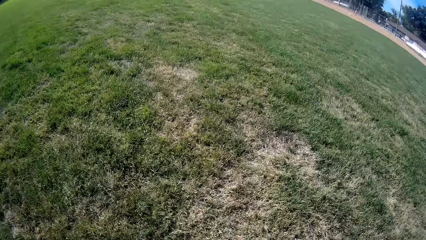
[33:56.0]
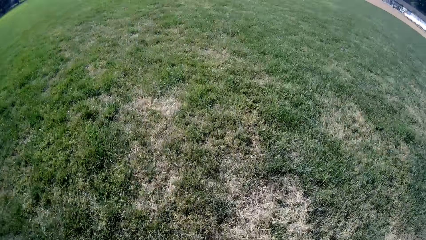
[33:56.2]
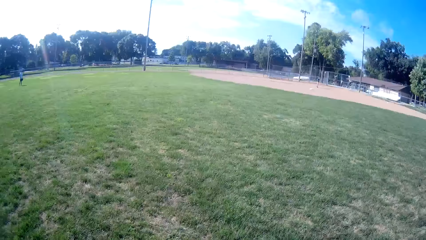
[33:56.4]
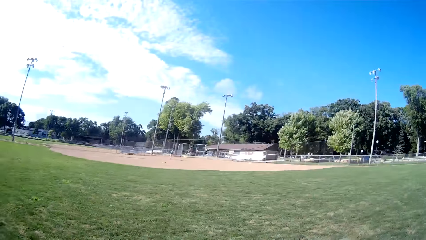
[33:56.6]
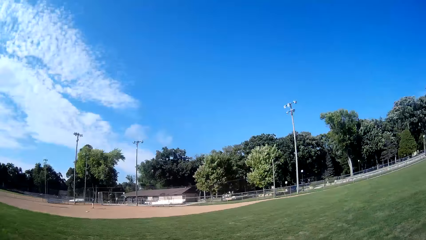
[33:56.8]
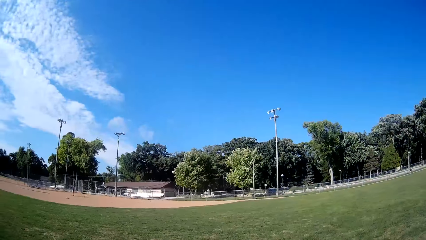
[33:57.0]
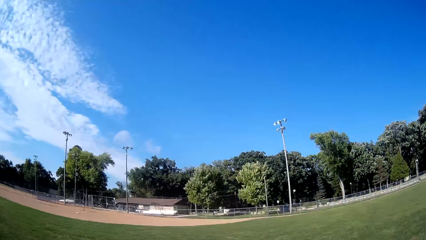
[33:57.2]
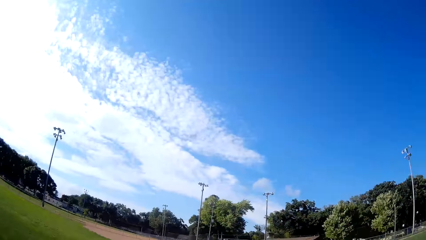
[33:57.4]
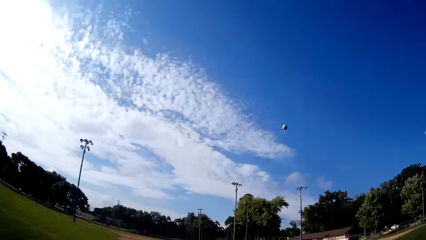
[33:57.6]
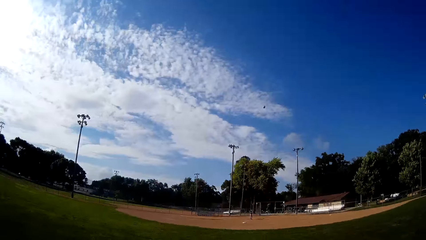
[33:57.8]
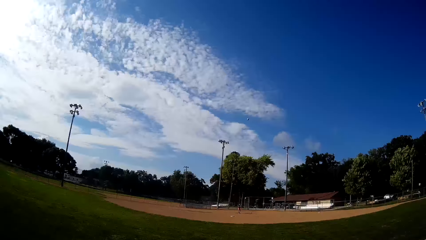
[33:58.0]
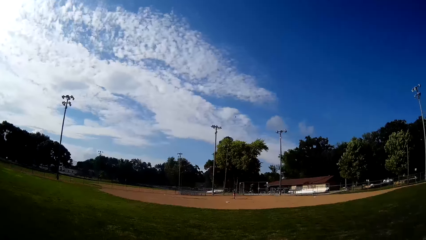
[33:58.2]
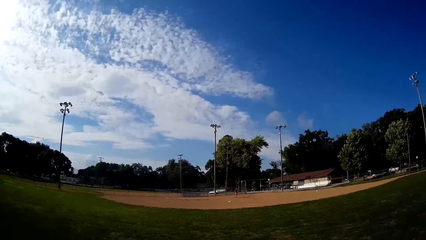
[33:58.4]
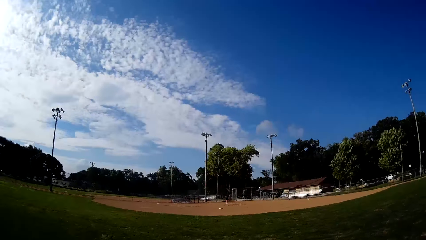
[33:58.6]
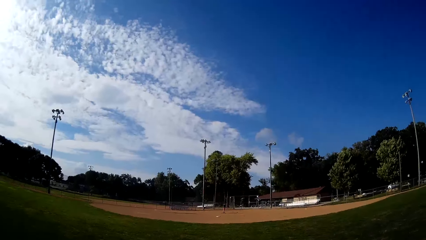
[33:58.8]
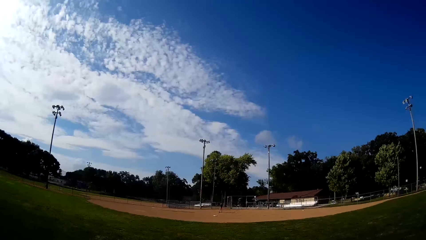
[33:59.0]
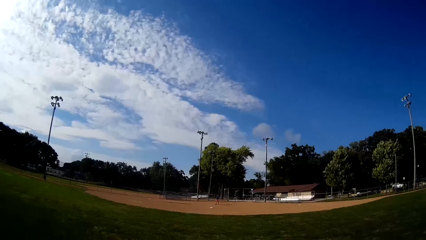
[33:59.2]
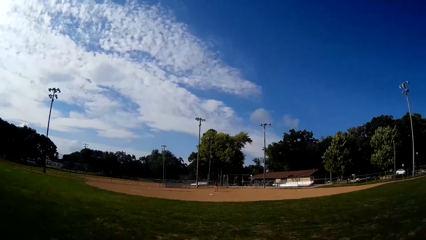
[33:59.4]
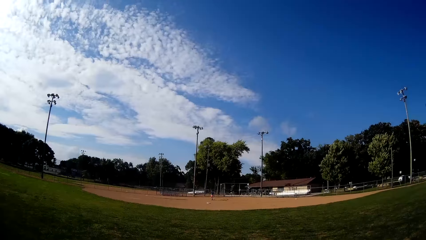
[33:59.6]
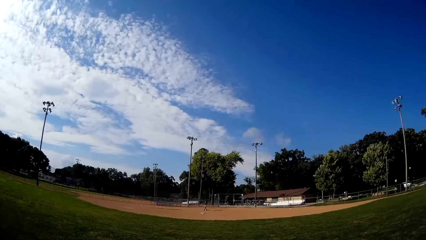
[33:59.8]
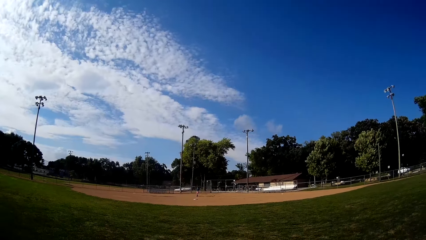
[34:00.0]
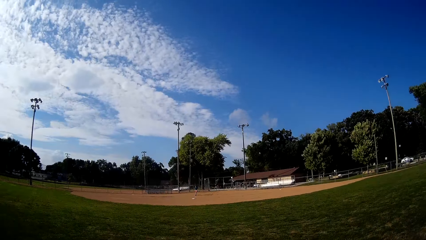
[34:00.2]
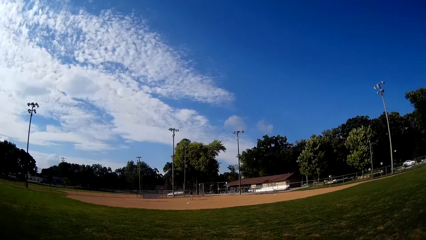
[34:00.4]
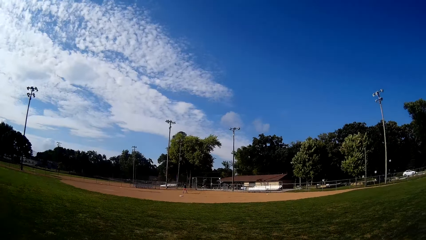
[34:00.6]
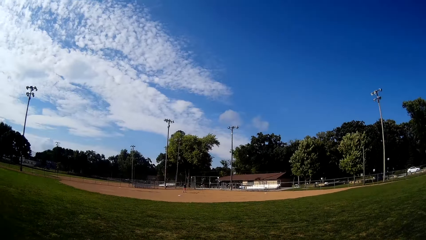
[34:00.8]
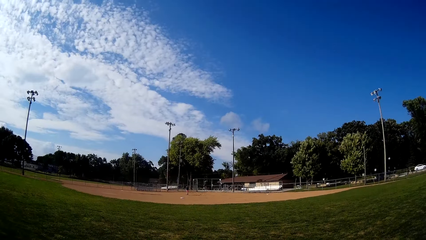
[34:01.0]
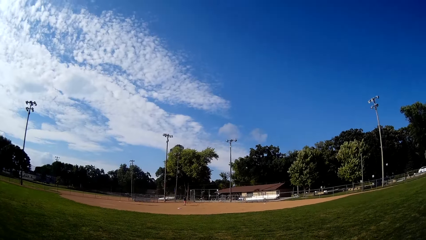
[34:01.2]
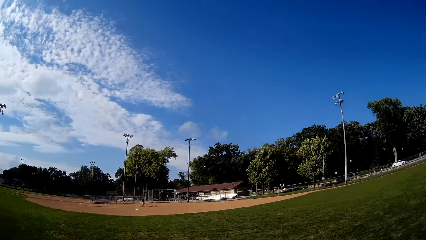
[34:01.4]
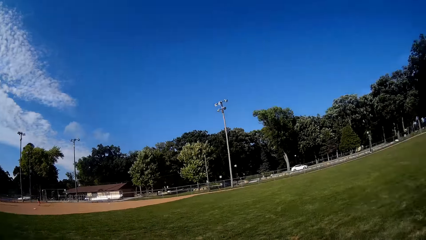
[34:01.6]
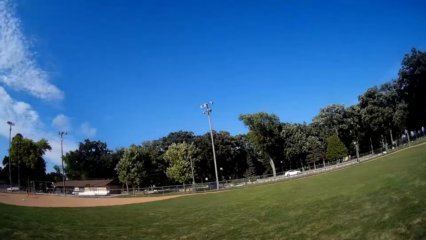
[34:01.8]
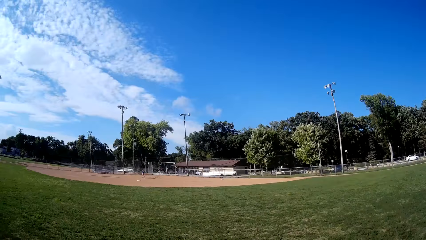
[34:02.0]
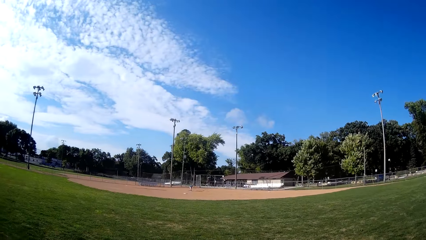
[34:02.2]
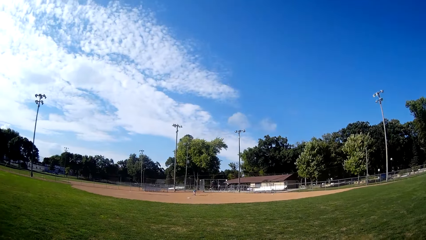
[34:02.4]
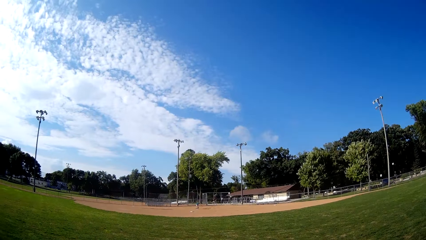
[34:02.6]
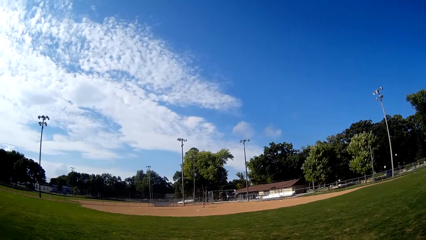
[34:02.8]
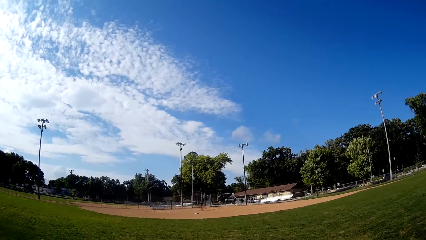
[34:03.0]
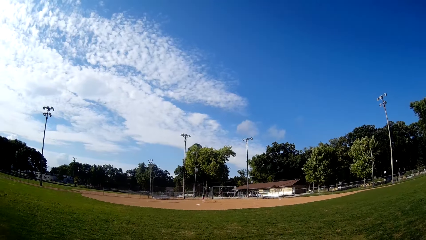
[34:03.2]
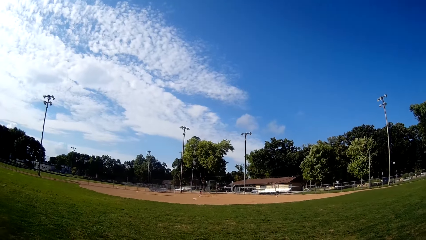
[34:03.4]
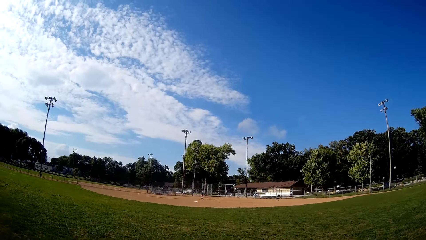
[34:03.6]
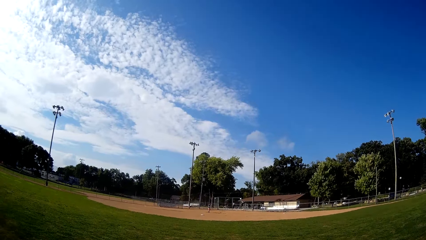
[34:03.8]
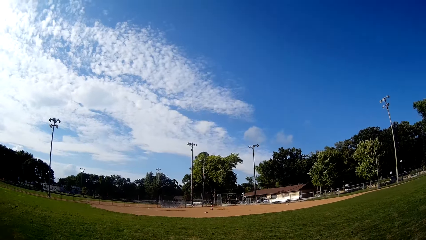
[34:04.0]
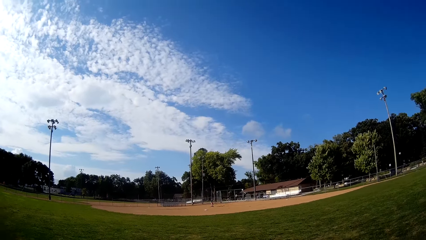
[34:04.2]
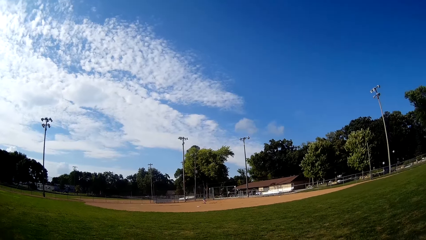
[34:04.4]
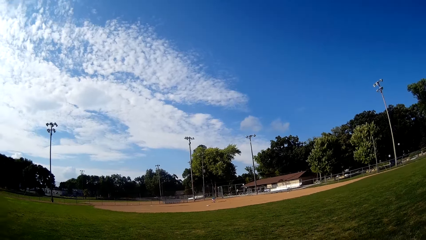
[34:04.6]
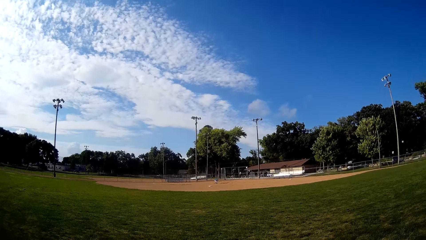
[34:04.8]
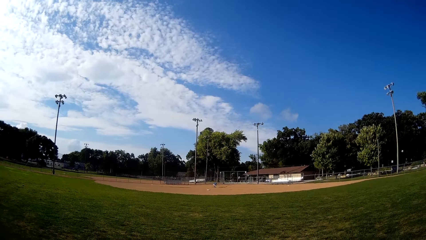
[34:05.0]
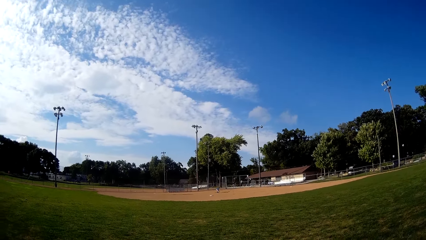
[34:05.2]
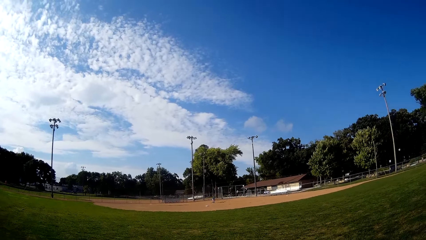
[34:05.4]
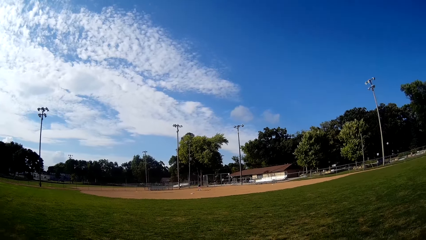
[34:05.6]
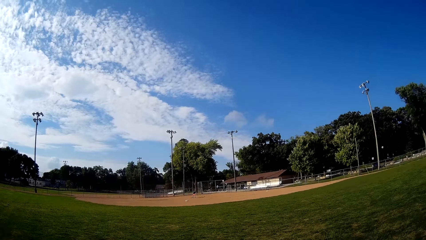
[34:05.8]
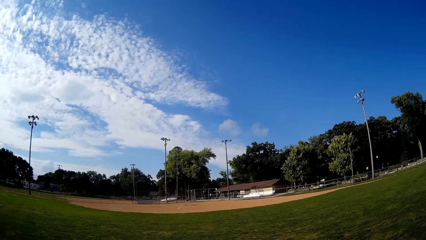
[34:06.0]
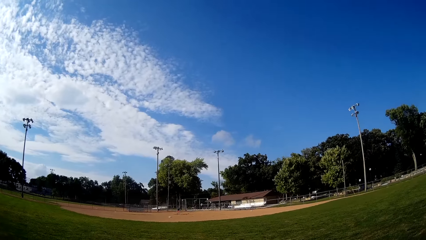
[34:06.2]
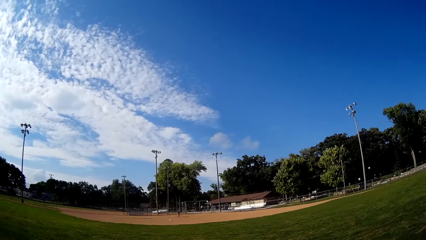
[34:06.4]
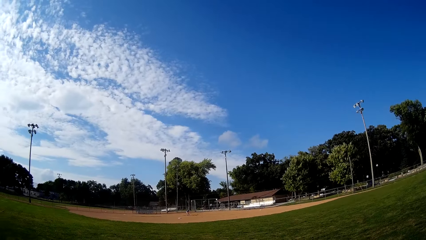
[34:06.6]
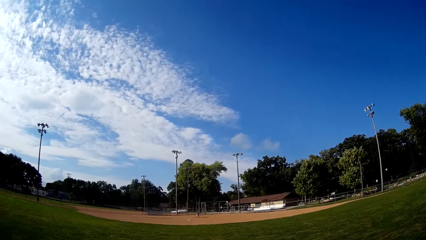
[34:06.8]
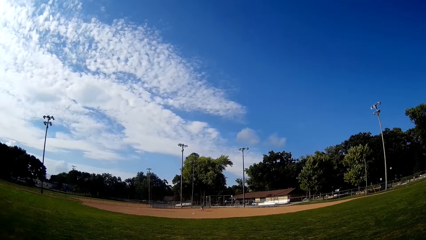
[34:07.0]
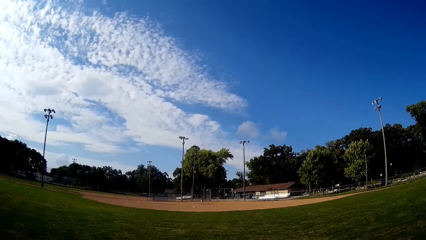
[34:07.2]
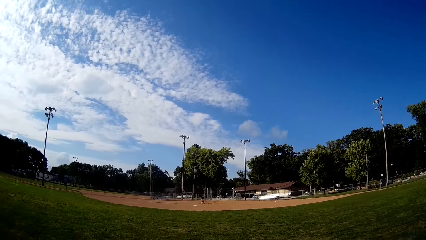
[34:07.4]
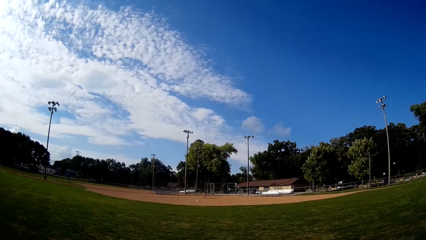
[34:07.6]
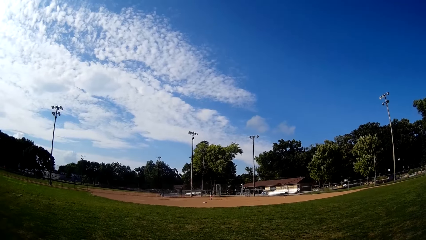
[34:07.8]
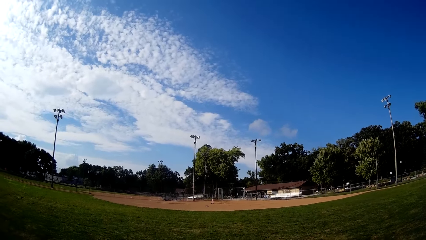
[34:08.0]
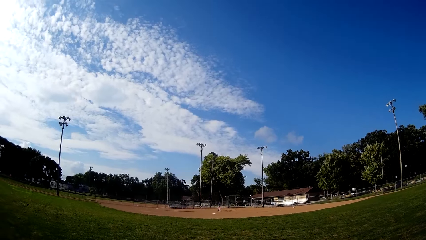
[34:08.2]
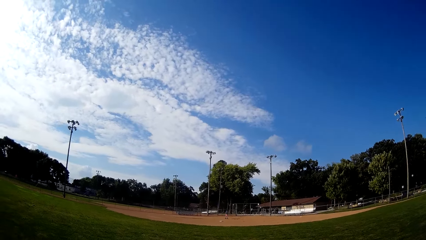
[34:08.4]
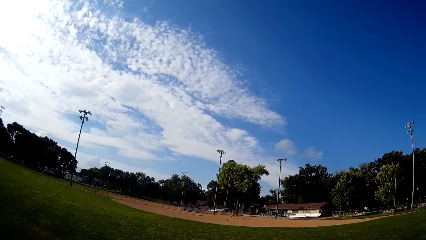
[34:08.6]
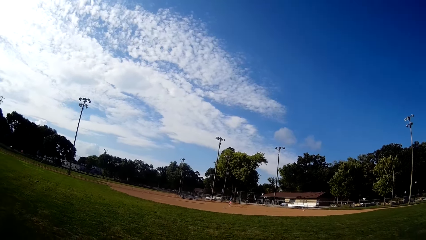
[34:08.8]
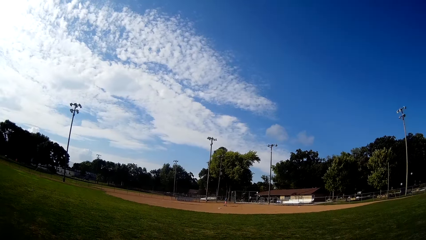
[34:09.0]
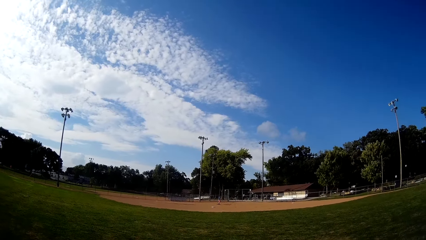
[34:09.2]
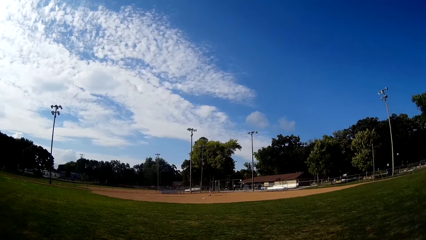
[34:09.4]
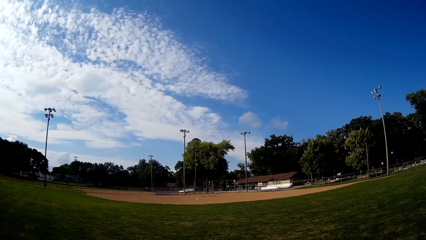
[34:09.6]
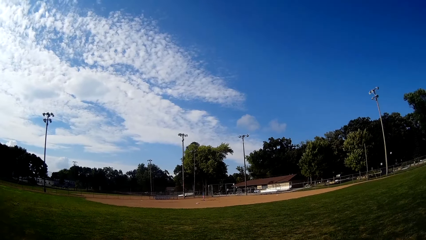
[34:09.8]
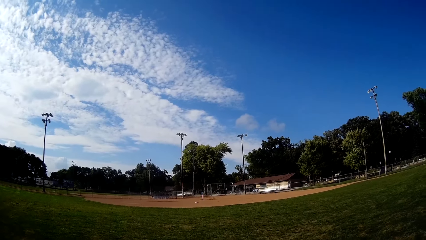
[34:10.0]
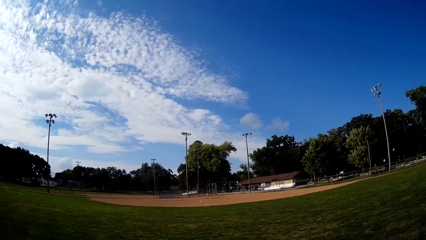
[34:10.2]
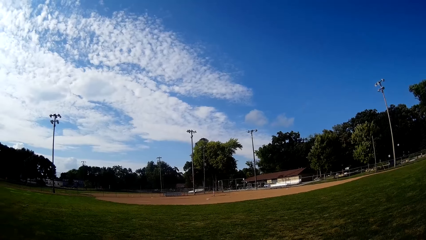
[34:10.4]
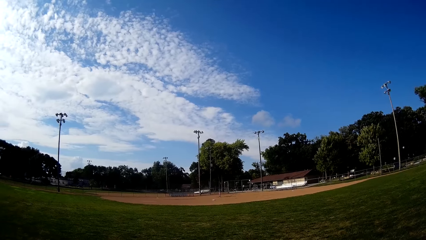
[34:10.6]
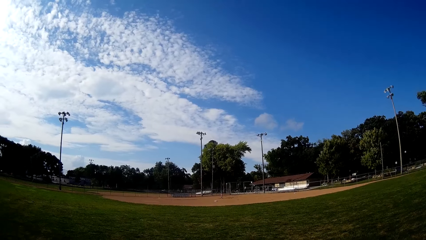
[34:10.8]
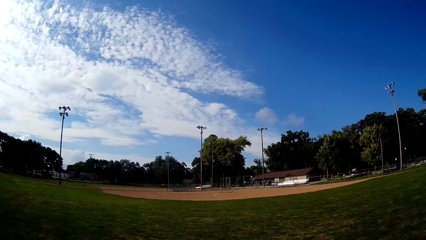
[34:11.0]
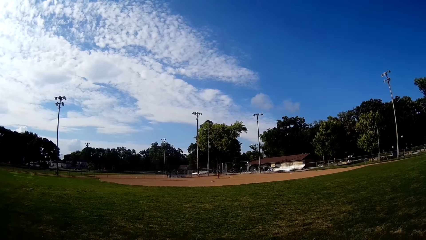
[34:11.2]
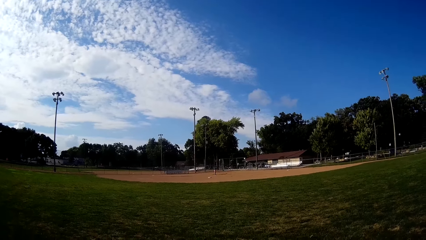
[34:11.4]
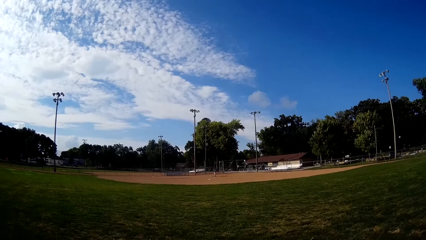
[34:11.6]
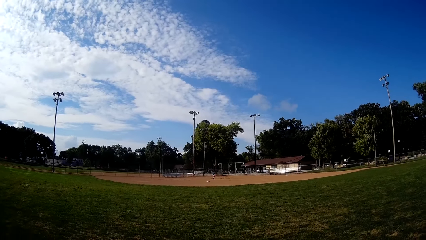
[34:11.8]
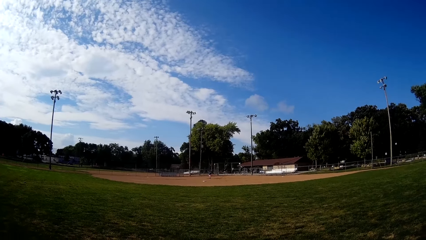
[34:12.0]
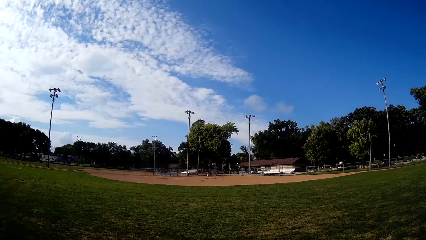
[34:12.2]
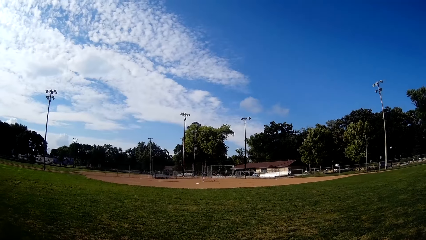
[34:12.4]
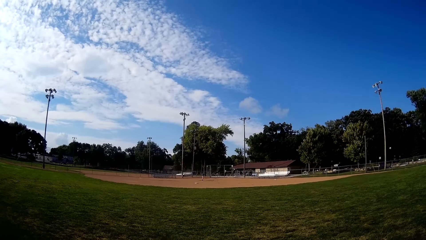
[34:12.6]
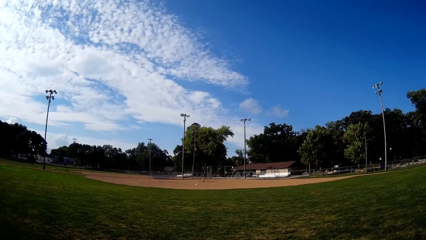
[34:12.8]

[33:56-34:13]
The camera wearer picks up the baseball on the ground. They hit the ball with the hockey stick. They pitch the baseball to a boy.
